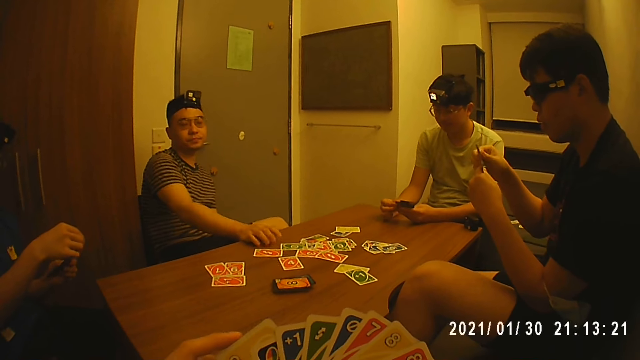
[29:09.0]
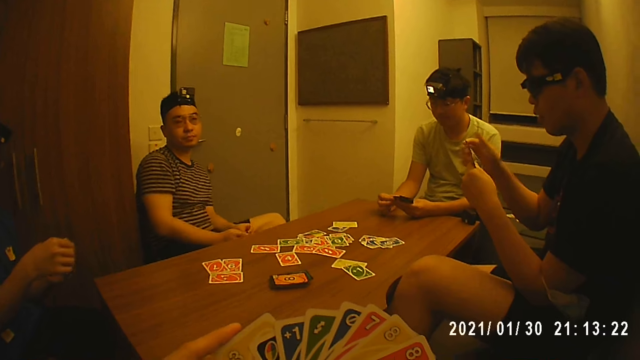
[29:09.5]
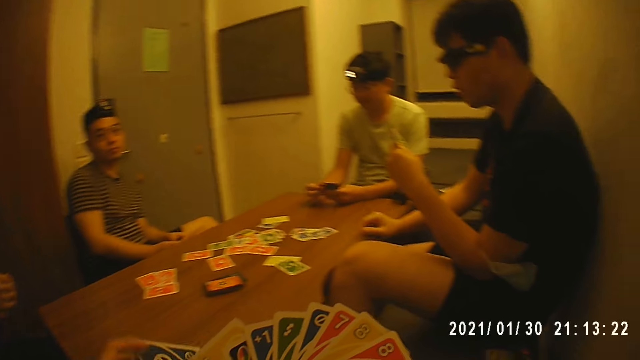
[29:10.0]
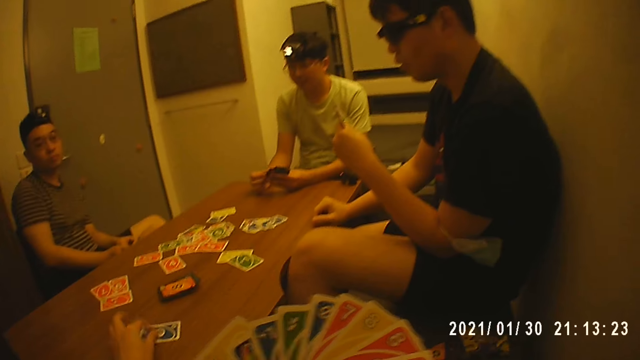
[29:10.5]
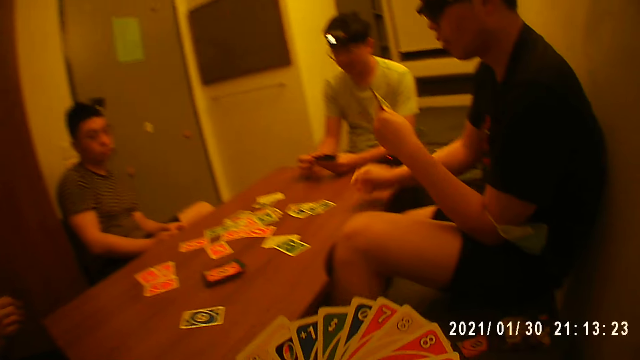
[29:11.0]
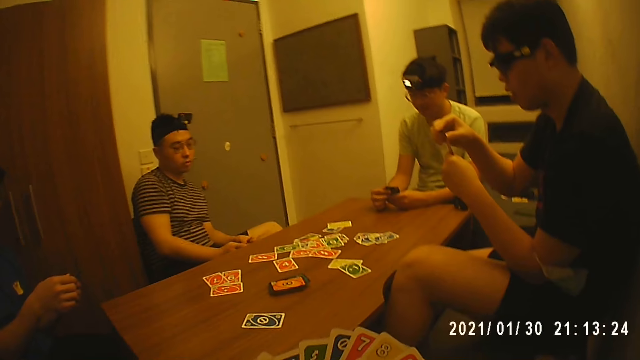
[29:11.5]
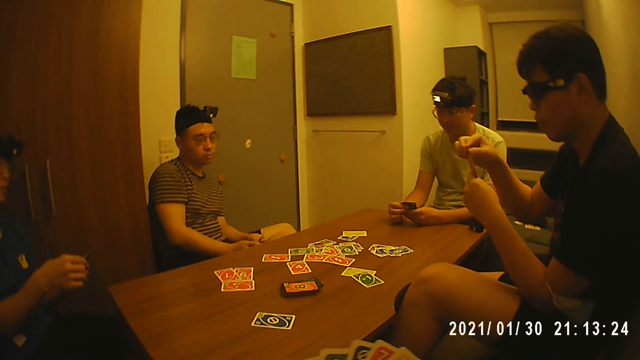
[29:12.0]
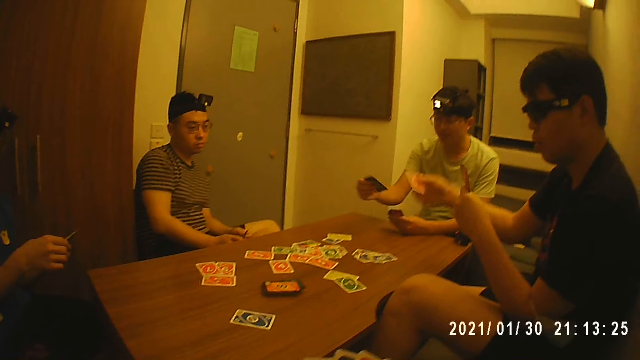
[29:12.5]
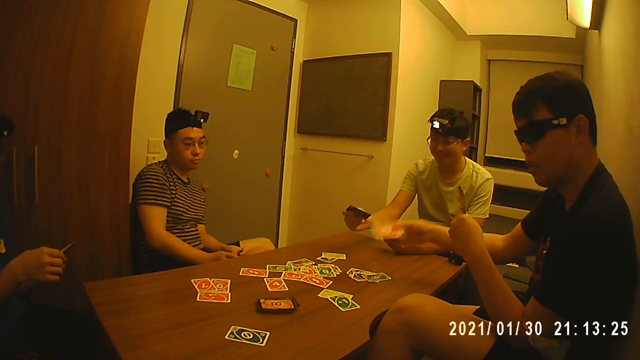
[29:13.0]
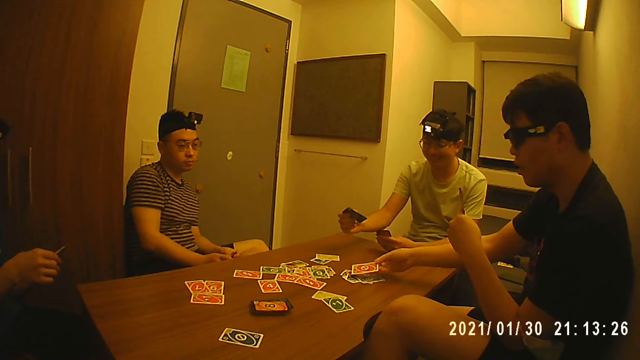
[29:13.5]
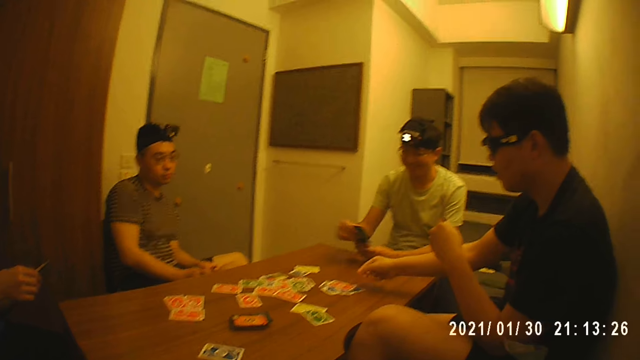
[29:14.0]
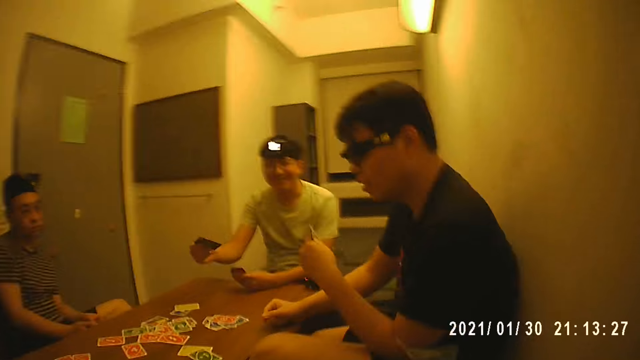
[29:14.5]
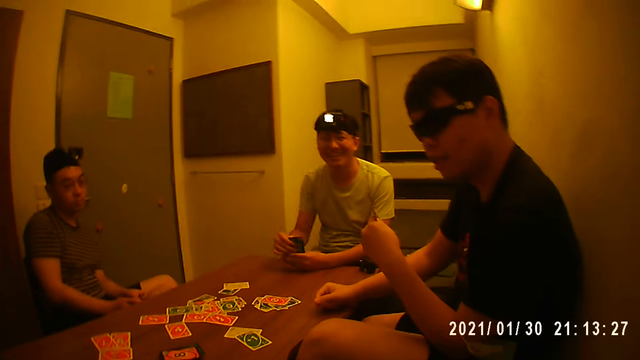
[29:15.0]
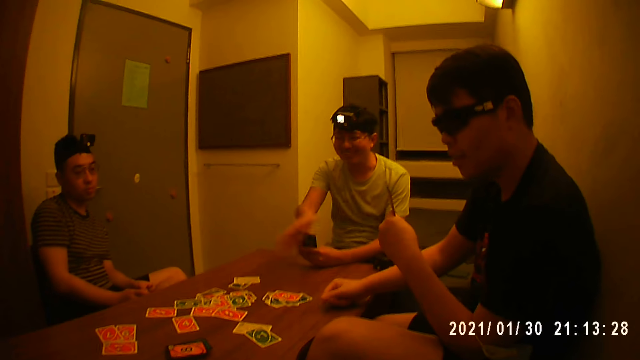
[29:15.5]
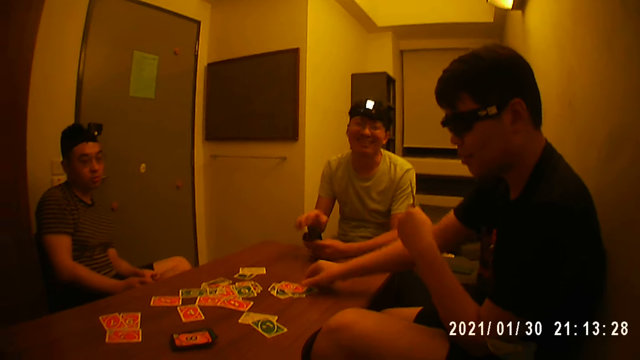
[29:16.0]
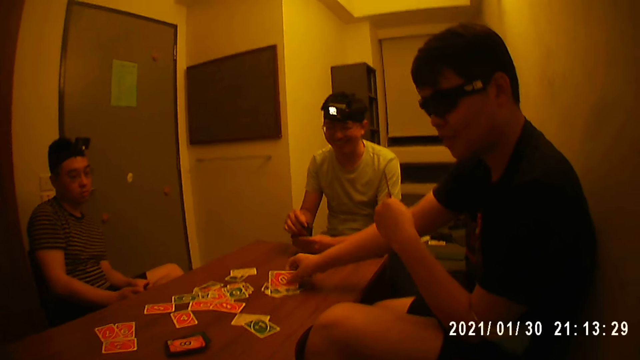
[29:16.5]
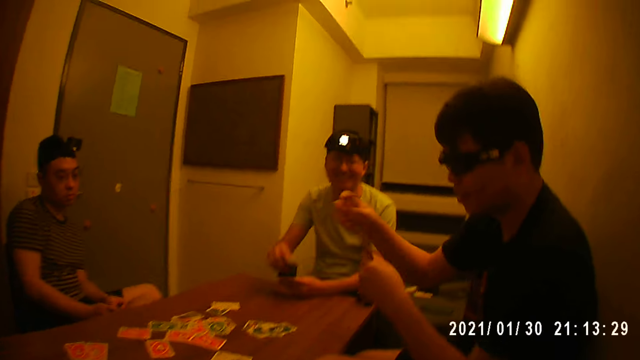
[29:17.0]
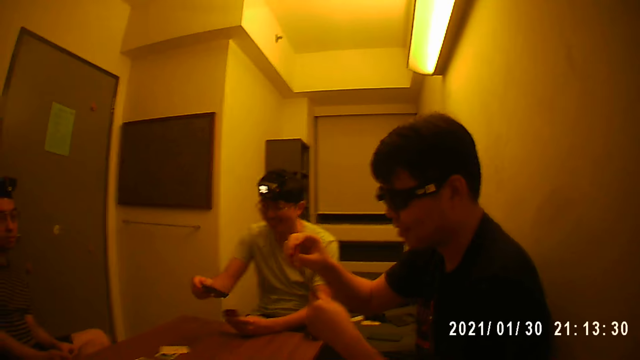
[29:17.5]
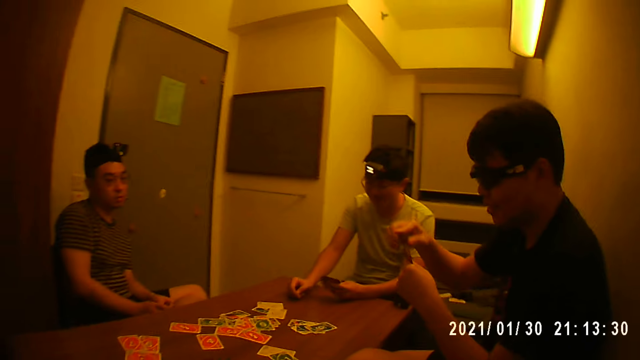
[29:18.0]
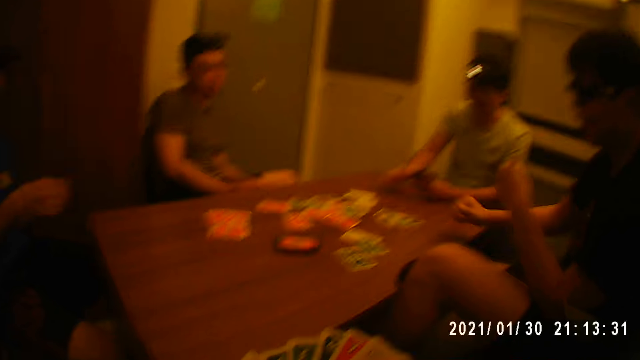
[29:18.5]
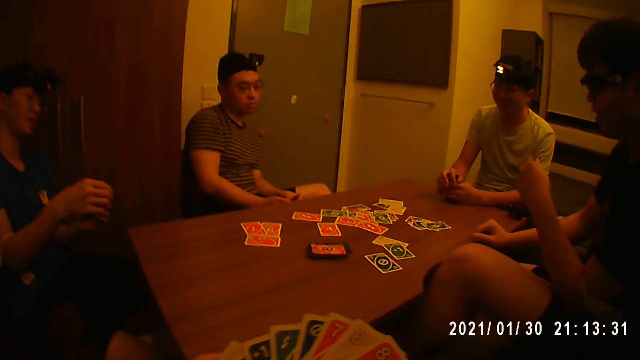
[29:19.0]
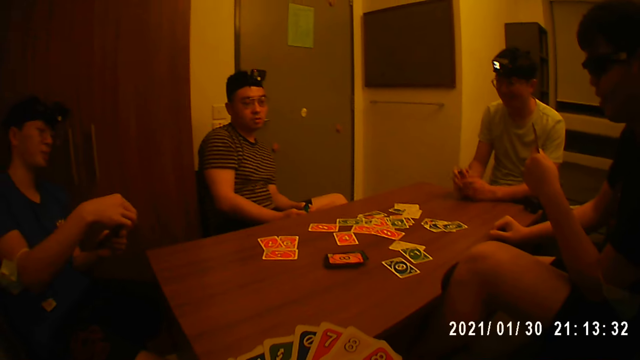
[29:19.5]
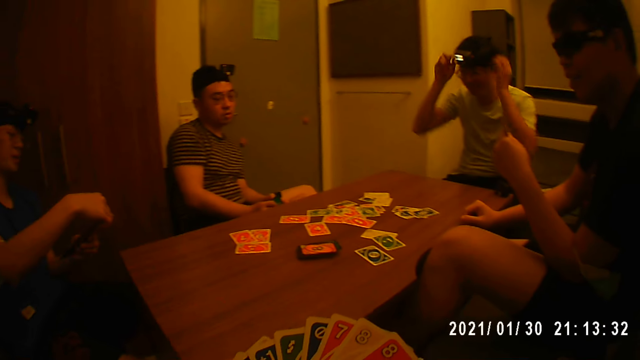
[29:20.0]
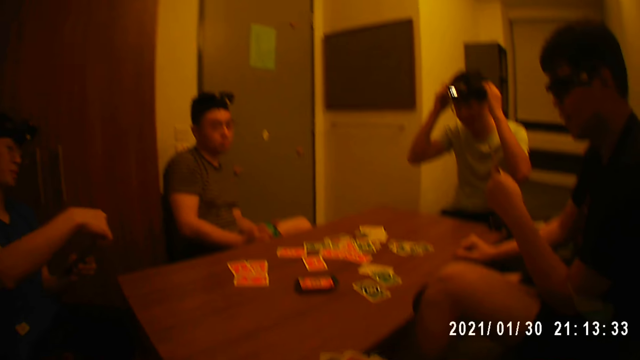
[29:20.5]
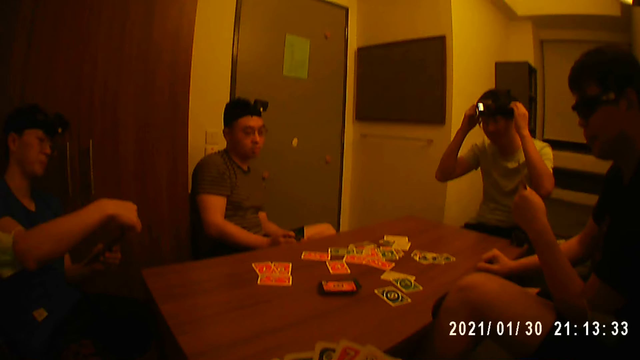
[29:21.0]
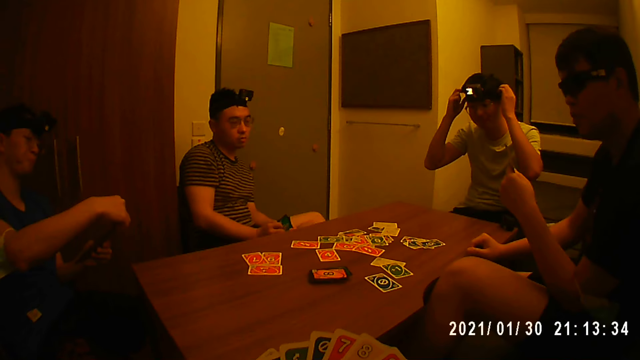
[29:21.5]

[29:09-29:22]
A man touches the cards in his left hand with his right hand. Another man places his right hand on the table. The camera wearer drops a card on the table with his left hand. The second man picks a card from his left hand. A third man holds a card above the table with his right hand. The second man drops the card on the table with his right hand and places his right hand on the table. The third man passes the card to his left hand. The second man picks up the card from the table with his right hand. The third man drops the card on the table with his right hand. The second man passes the card to his left hand and places his right hand on the table. The third man adjusts the camera on his head with both hands.

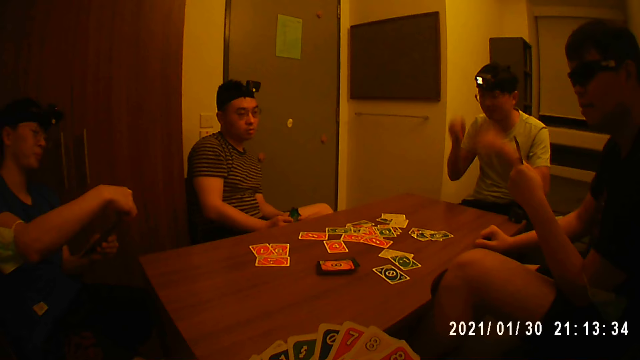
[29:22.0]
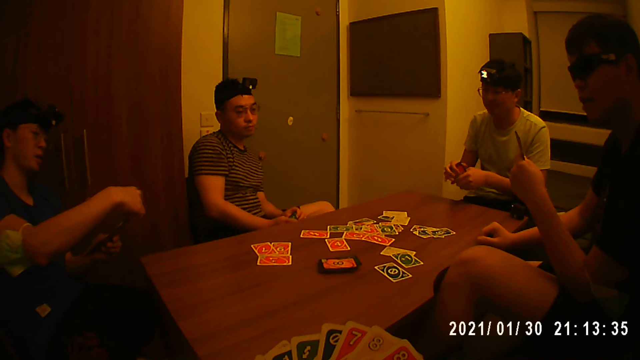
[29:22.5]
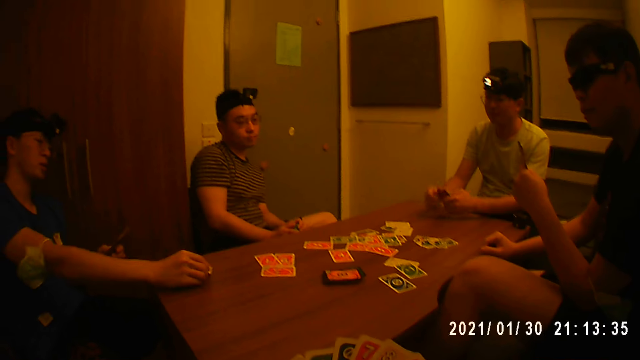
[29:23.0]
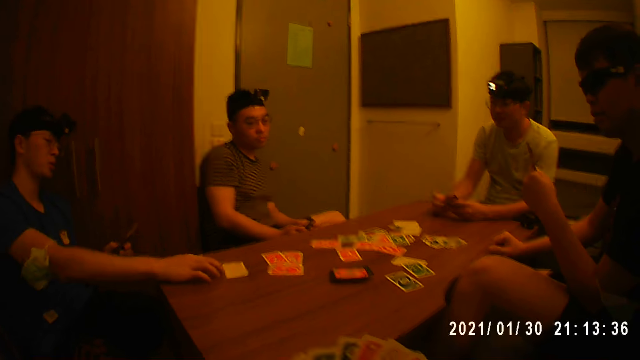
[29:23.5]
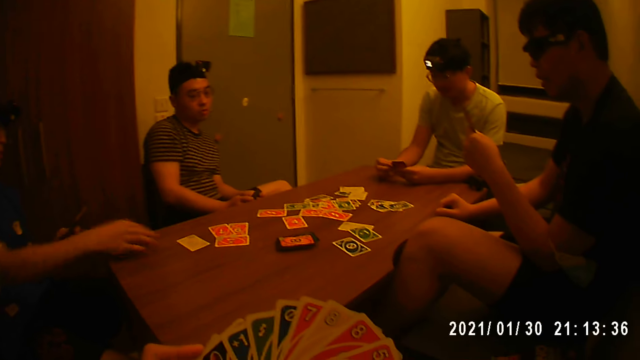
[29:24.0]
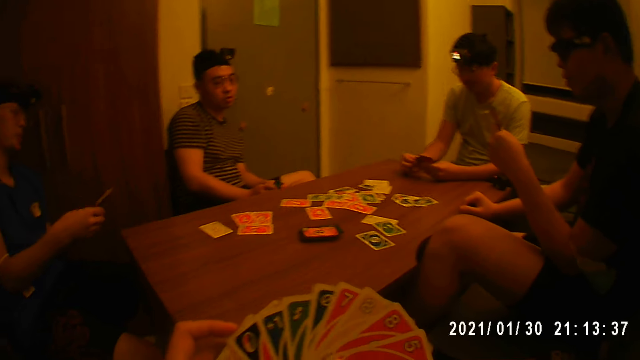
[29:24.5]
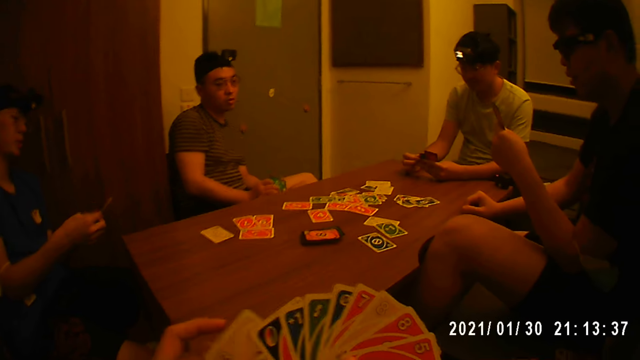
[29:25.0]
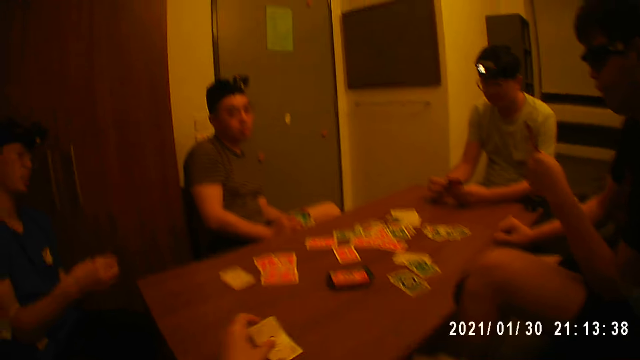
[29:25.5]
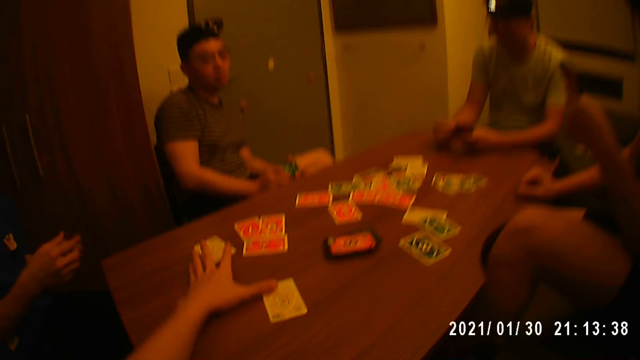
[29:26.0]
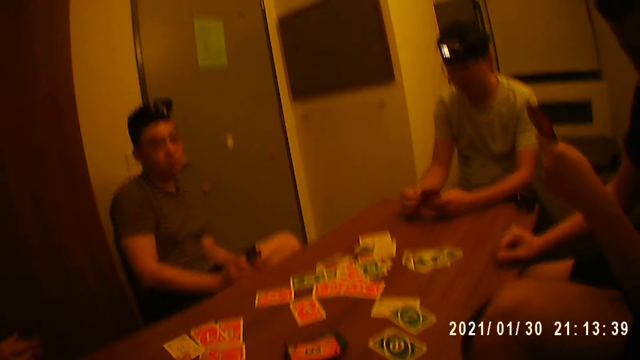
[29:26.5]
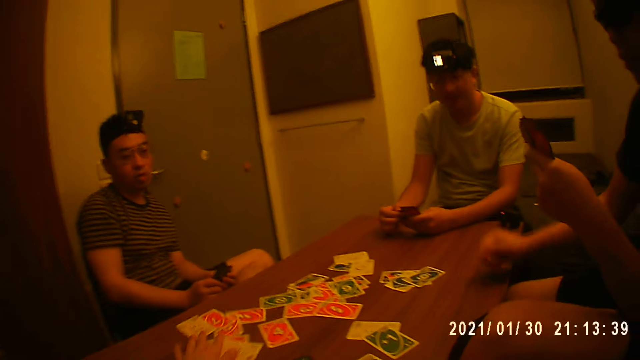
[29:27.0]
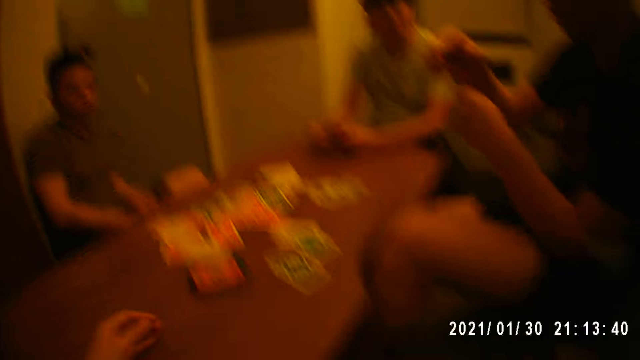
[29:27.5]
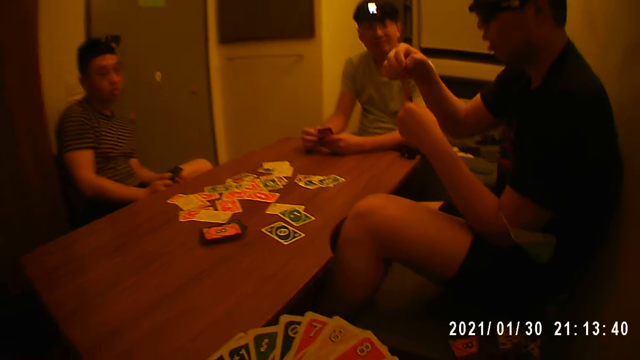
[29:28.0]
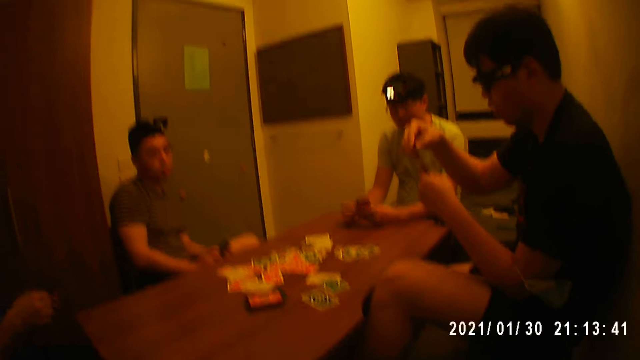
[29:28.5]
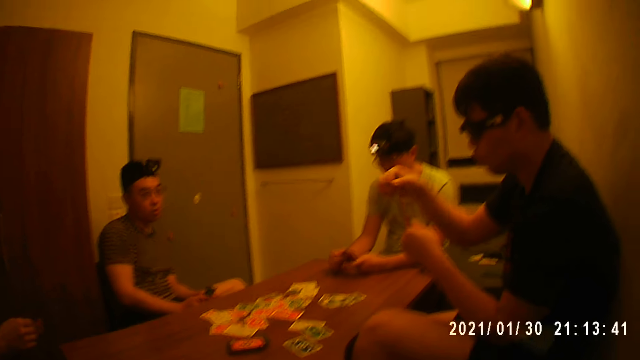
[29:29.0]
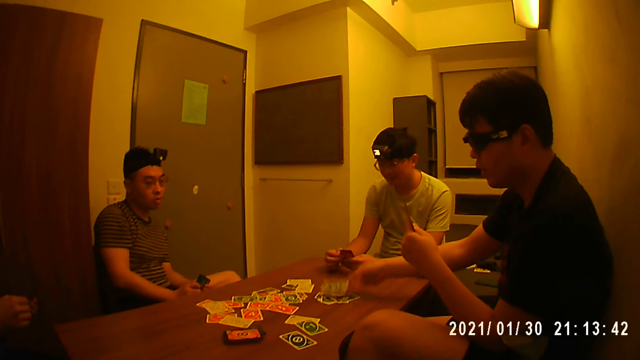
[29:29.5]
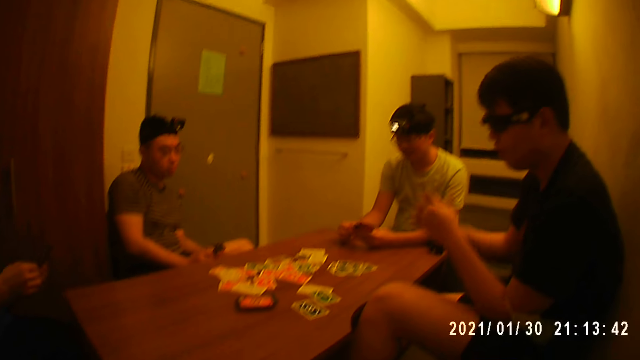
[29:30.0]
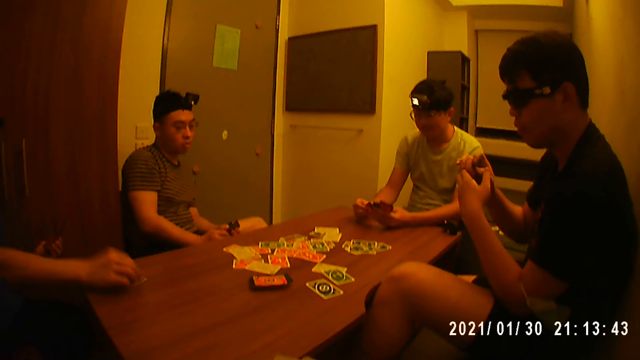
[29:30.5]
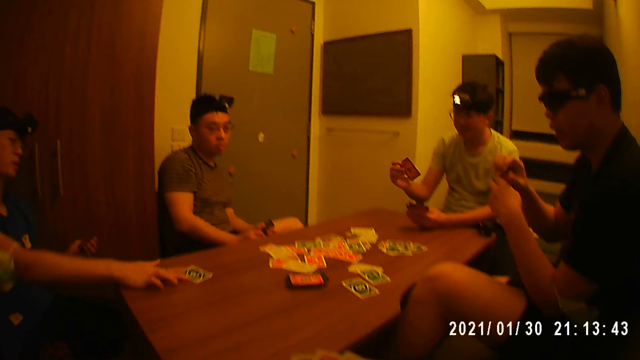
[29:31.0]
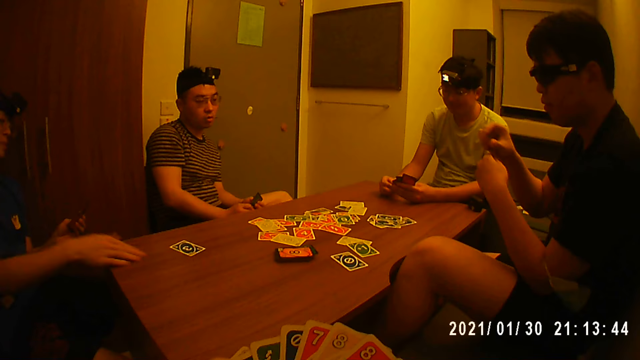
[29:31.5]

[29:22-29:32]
A man spreads the cards in his left hand with his right hand and places both hands on the table. Another man drops a card on the table with his right hand. The second man arranges the cards in his left hand with his right hand. The camera wearer drops a card on the table with his left hand. He moves the cards on the table with his left hand. A third man picks a card from his left hand. The third man drops the card on the table with his right hand and arranges the cards in his left hand with his right hand. The second man drops a card on the table with his right hand. The first man lifts a card from the cards in his left hand with his right hand and passes the card to his left hand.
